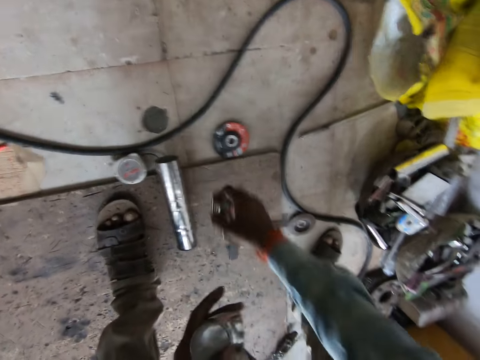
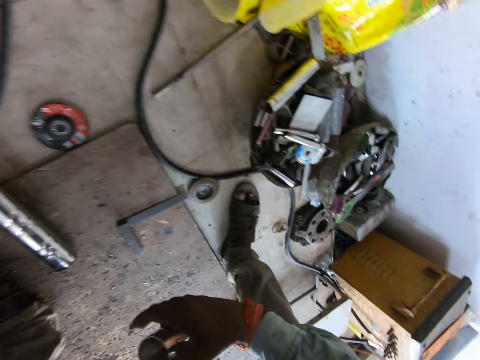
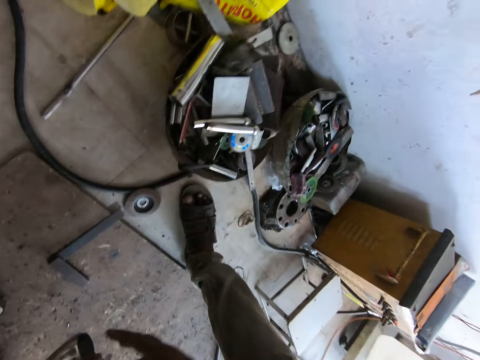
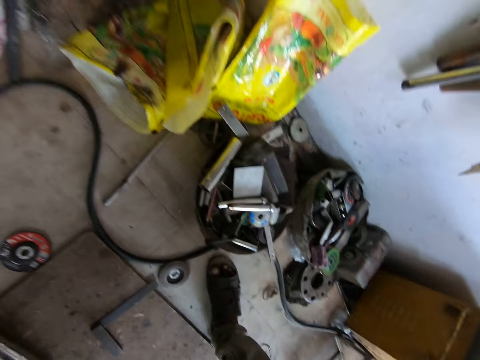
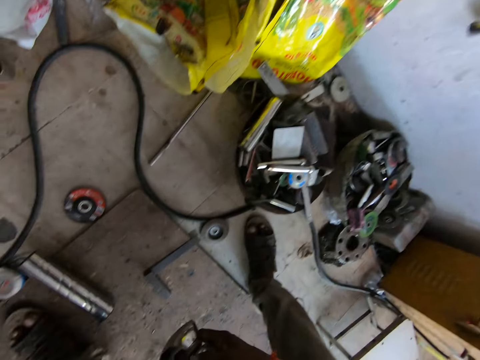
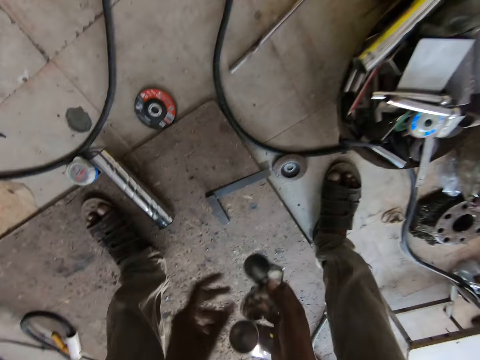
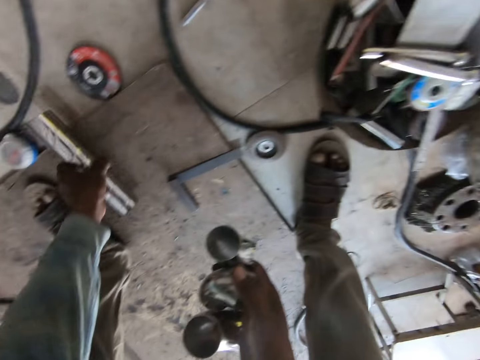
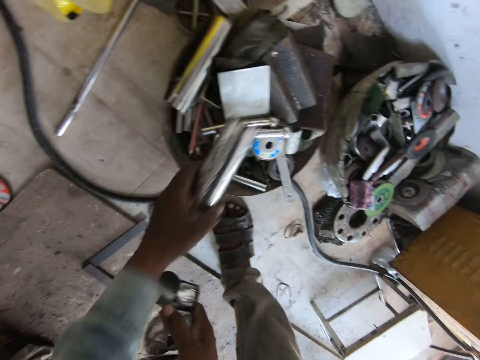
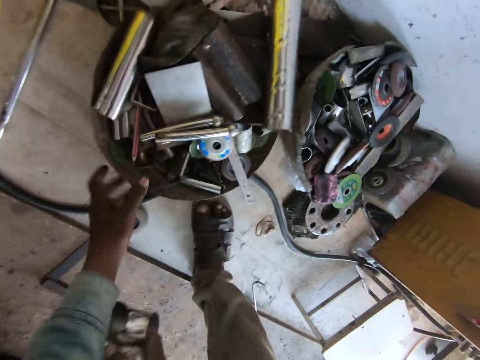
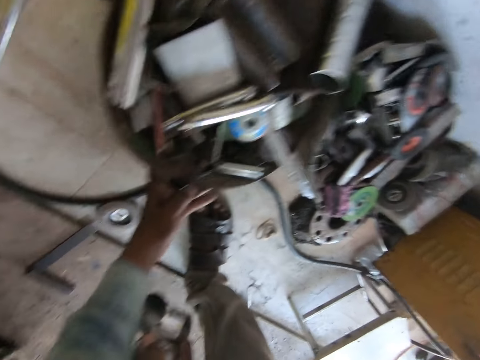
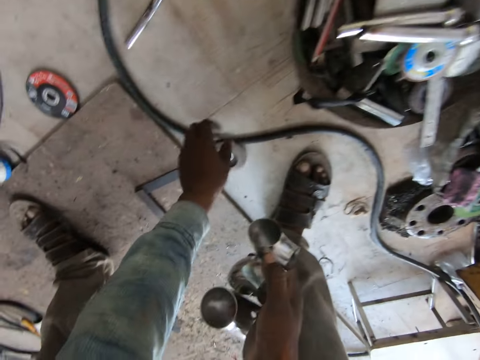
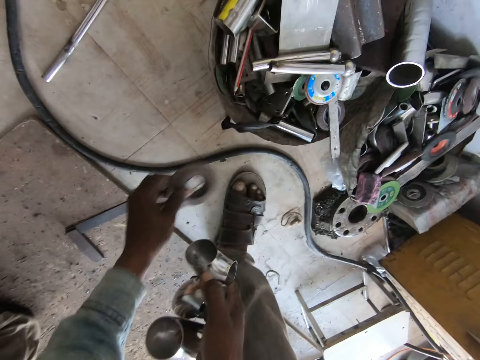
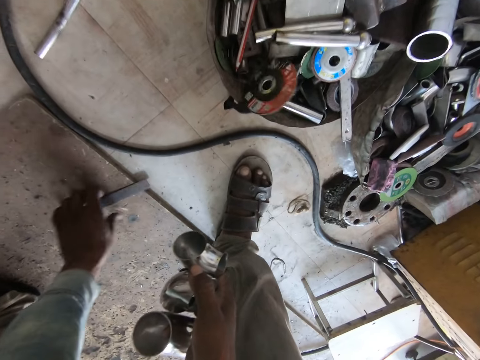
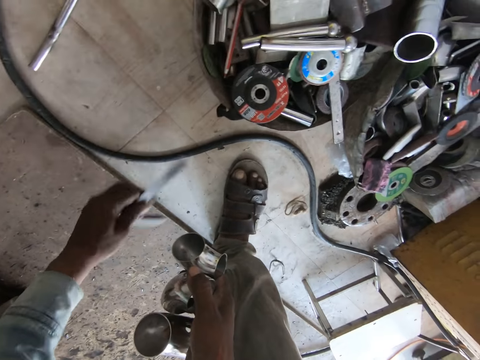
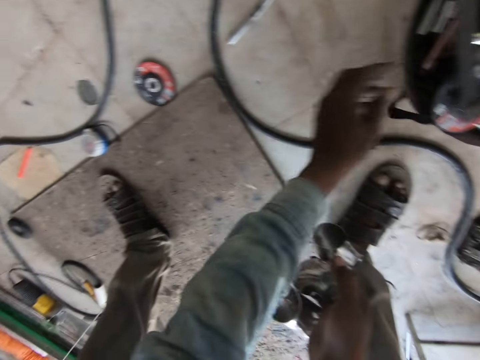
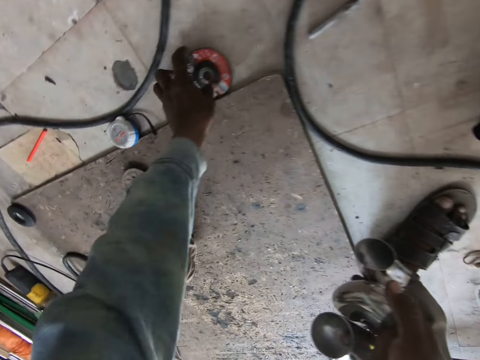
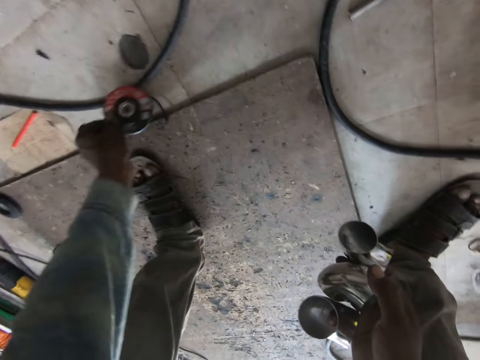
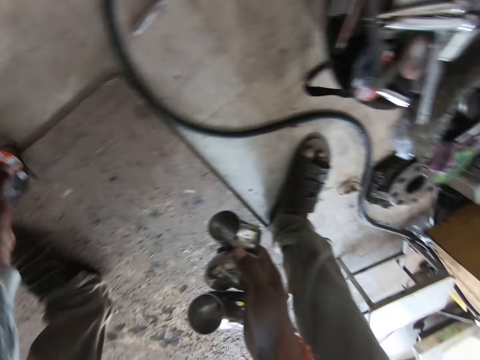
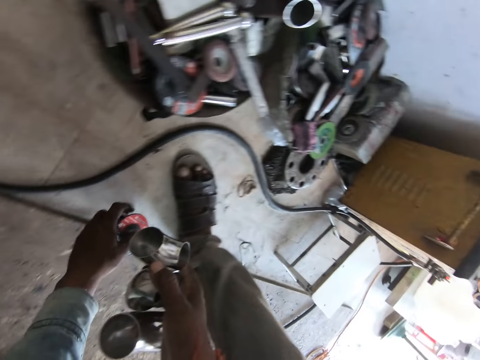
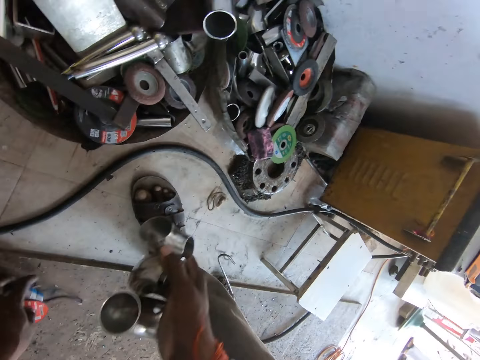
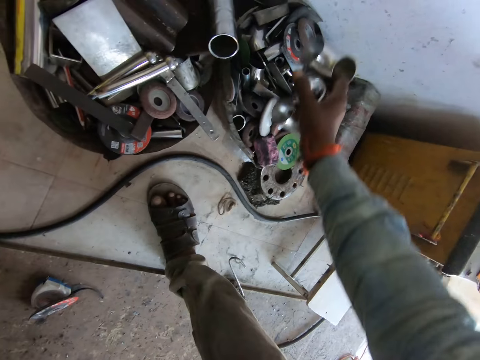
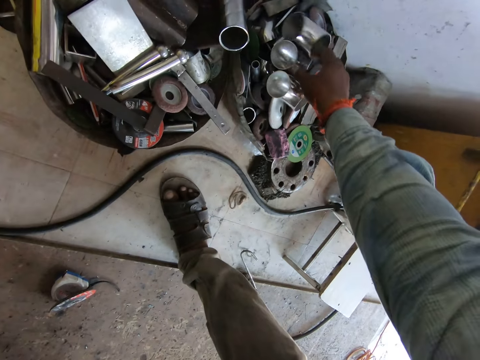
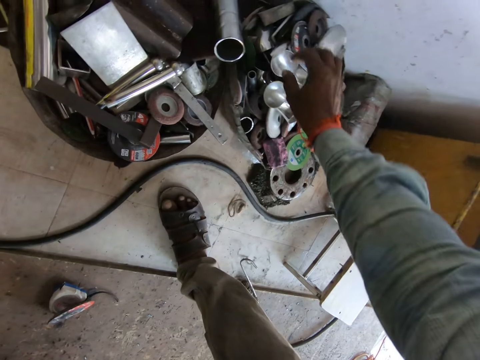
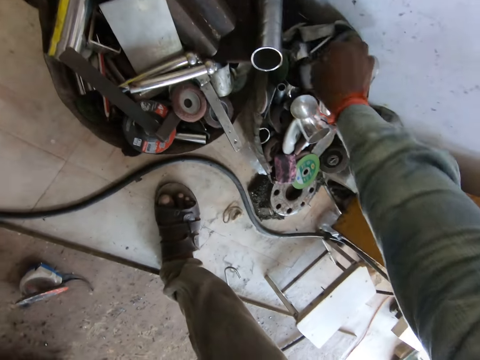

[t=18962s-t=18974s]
The camera wearer picks the iron plate from the floor with his right hand. He passes the iron plate from his right hand to his left hand. He passes the aluminum elbows from his left hand to his right hand. He picks the aluminum tube from the floor with his left hand. He drops the aluminum tube on the table with his left hand. He throws pieces of metal to the box. He moves the table on the floor with his left hand. He picks an angle grinder blade from the floor with his left hand. He throws the angle grinder blade on the table with his left hand. He picks an iron rod from the floor with his right hand. He drops the iron rod on the table with his left hand. He picks another angle grinder blade from the floor with his left hand. He picks a tape measure on the floor with his left hand. He drops the angle grinder and the tape measure on the floor with his left hand. He drops the aluminum elbows in his right hand in the bucket.

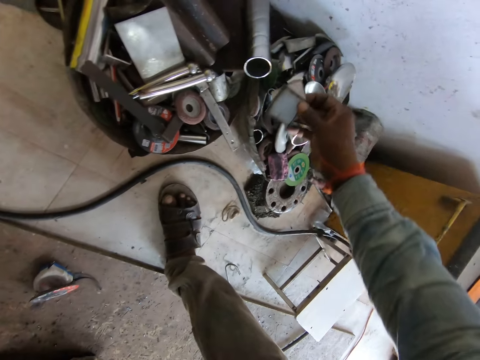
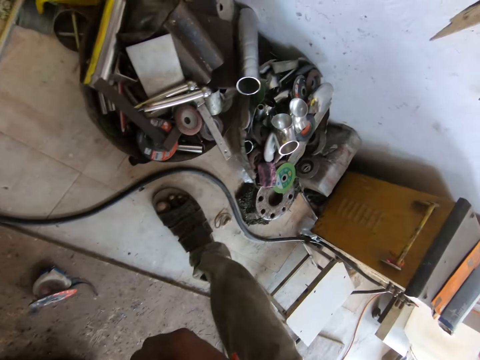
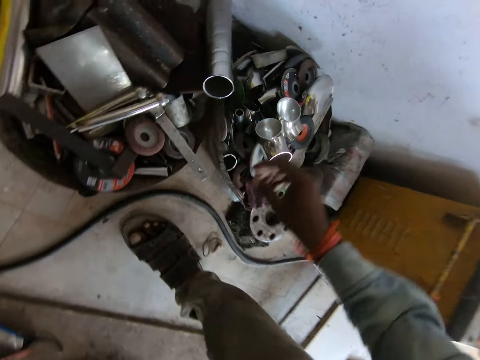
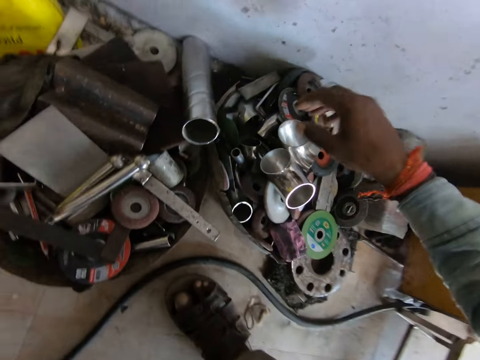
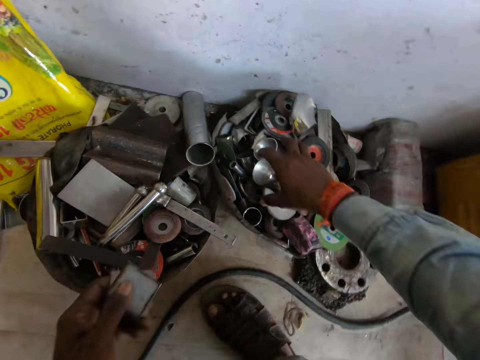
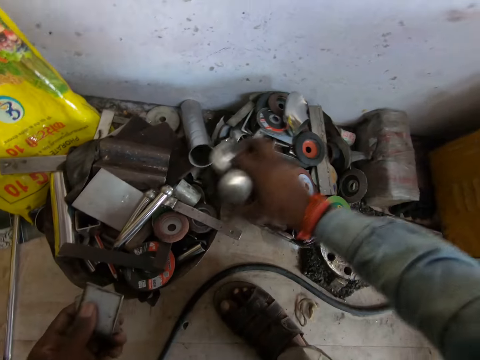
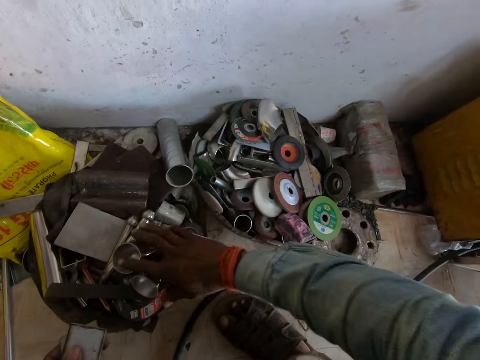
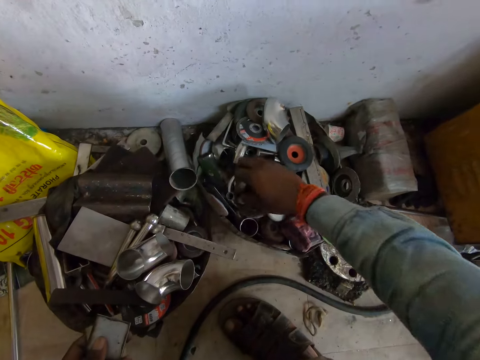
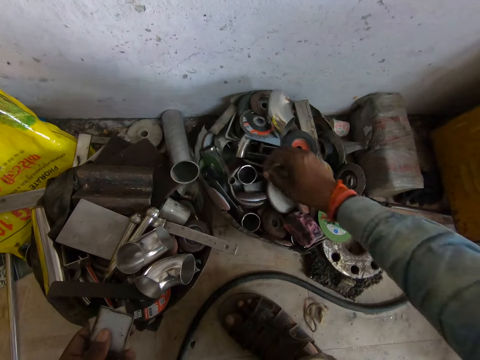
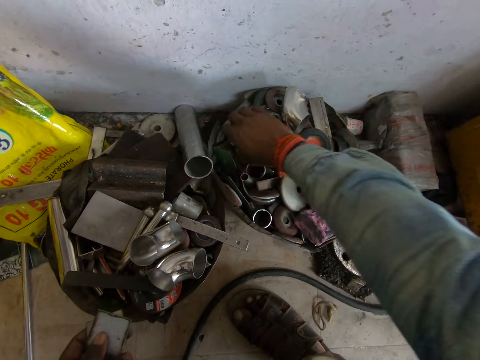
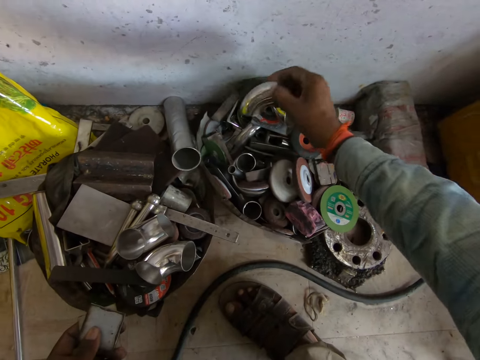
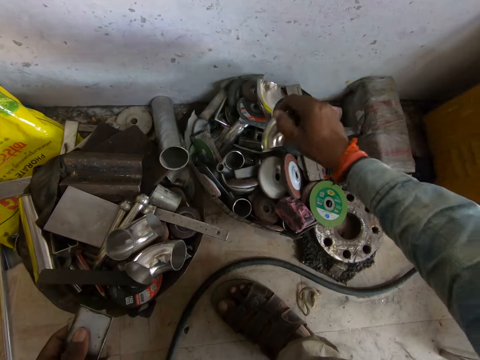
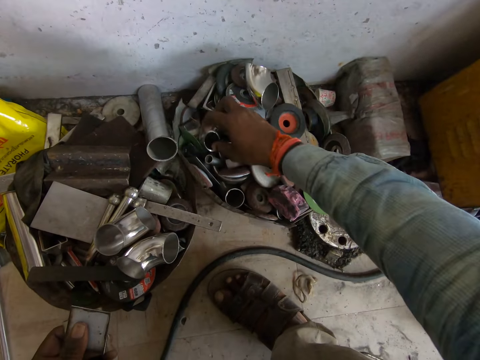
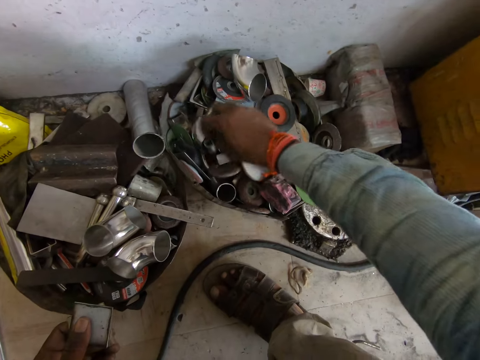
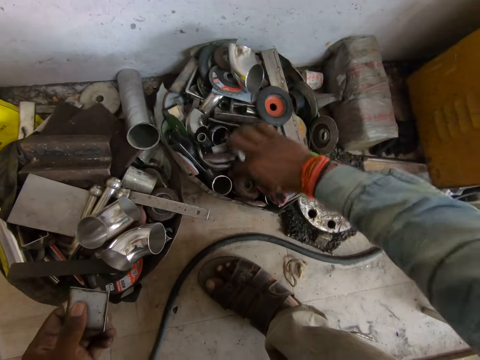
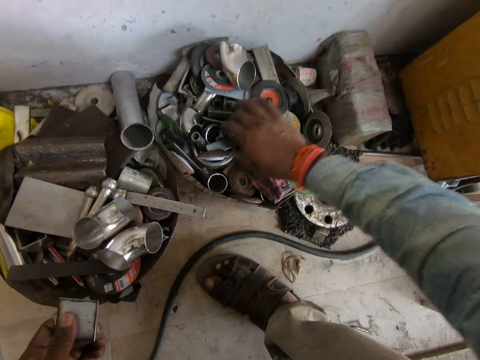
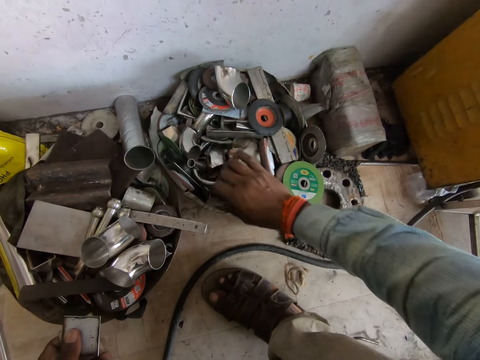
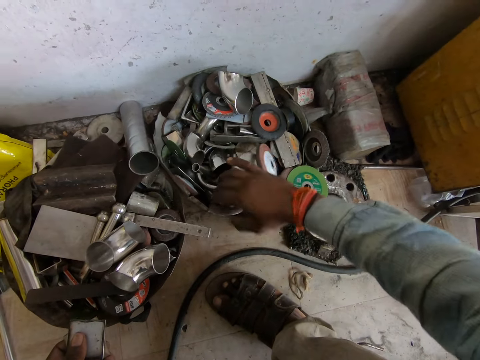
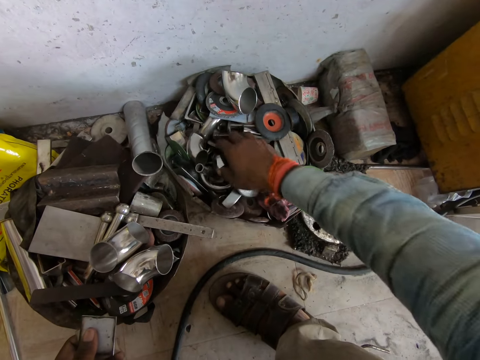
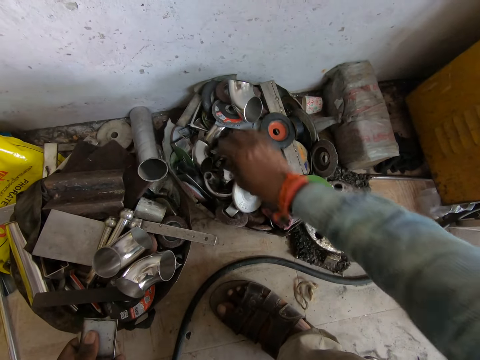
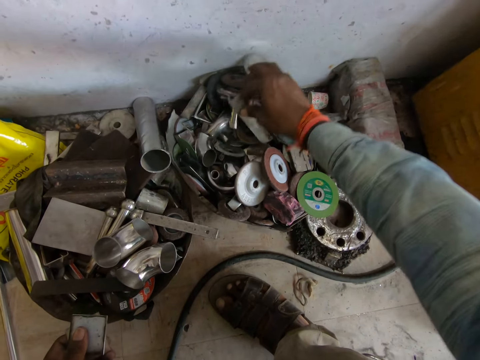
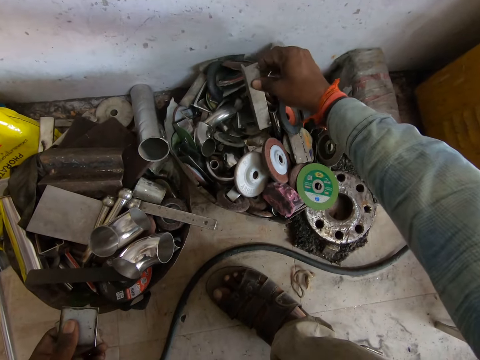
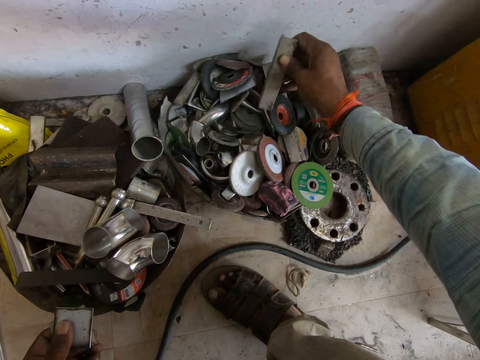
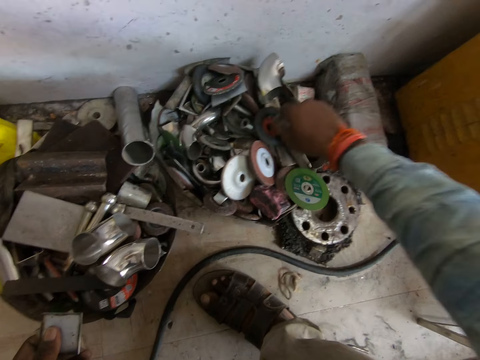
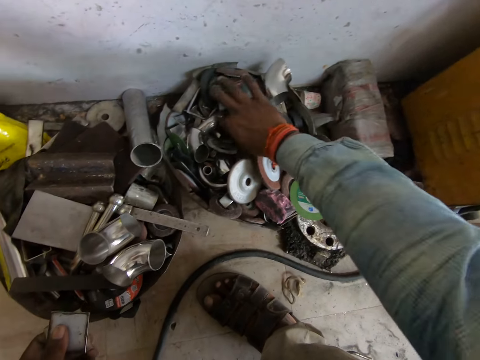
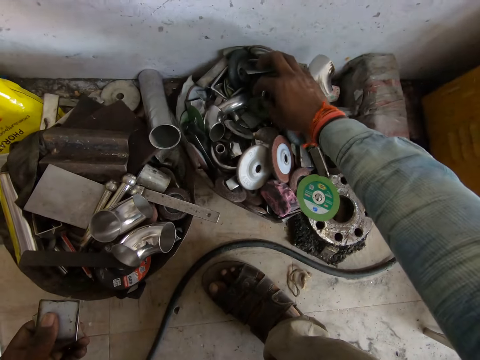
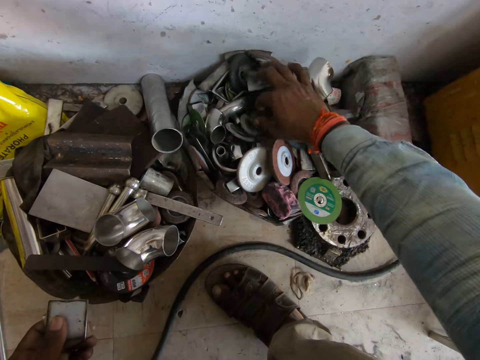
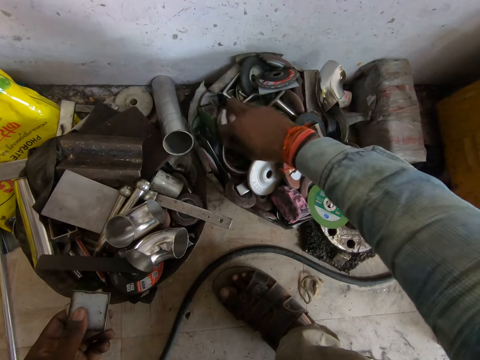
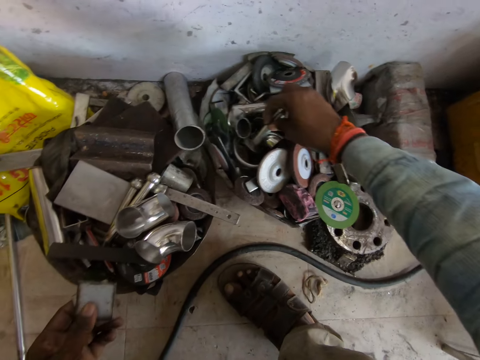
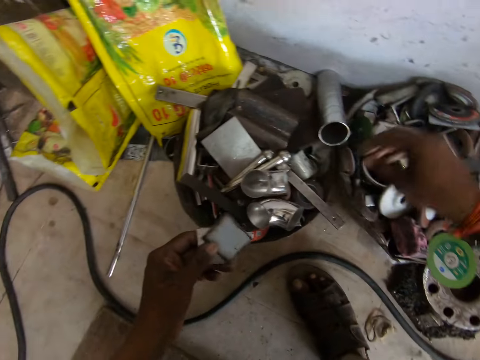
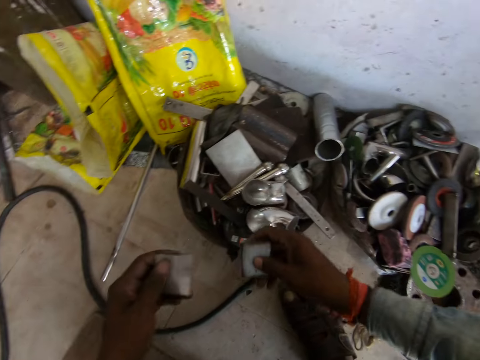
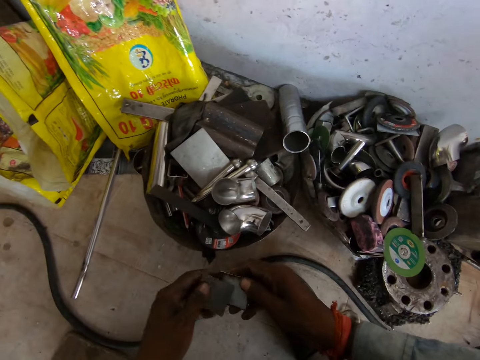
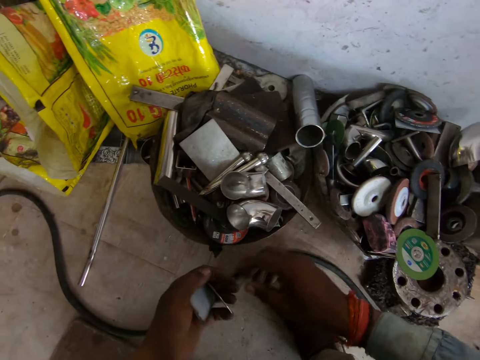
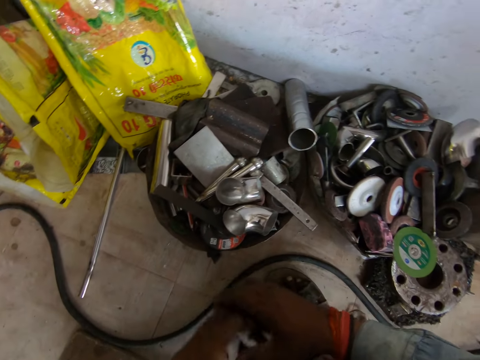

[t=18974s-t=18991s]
The camera wearer picks a piece of metal from the box. He holds the piece of the metal in the left hand. He picks iron plates from the table with his right hand. He picks and drops the square tubes in the bucket to another bucket with his right hand. He picks pieces of metals from the box. He places the pieces of metal into the box. He moves railing parts on the table with his right hand. He picks iron plates from the table with his right hand. He picks pieces of metal from the box. He drops the iron plates from the table with his right hand. He picks iron plates from the table with his right hand. He drops the iron plates from the table with his right hand. He separates the iron plates with both hands. He takes a piece of metal from the left hand.
